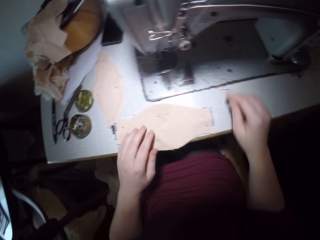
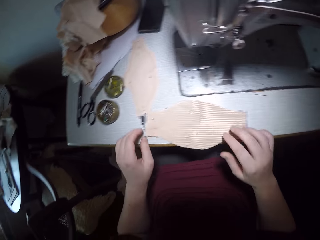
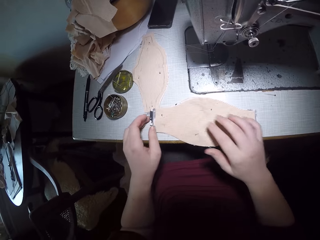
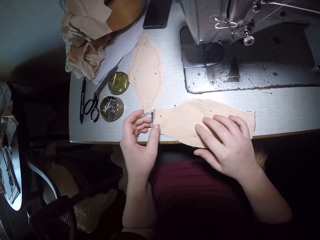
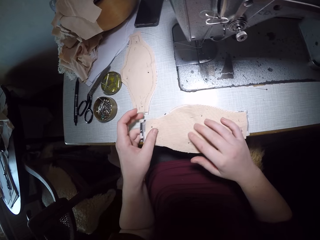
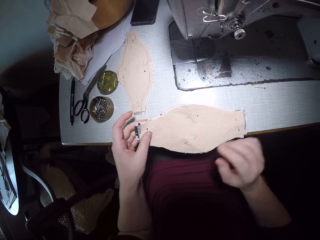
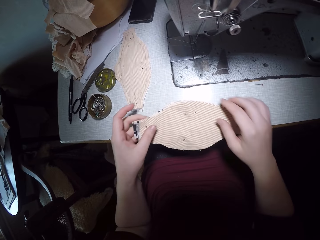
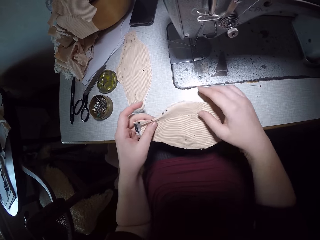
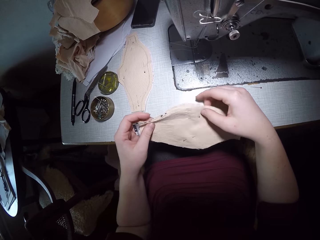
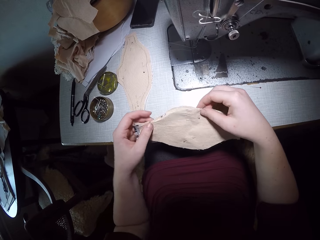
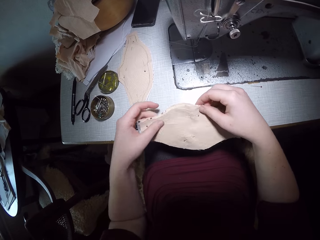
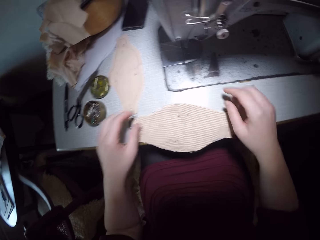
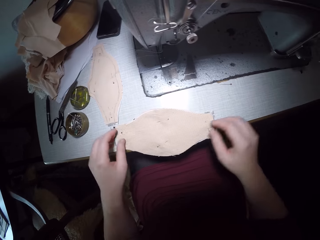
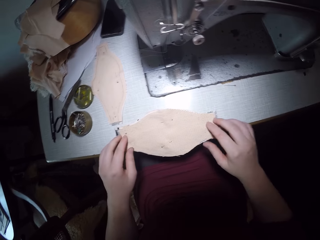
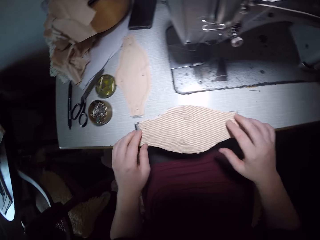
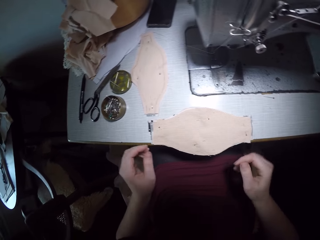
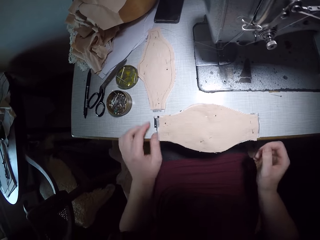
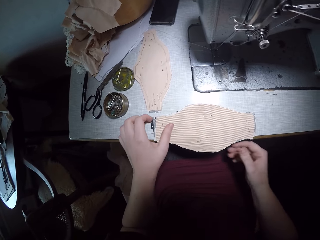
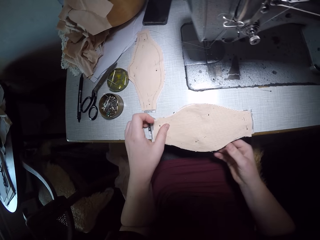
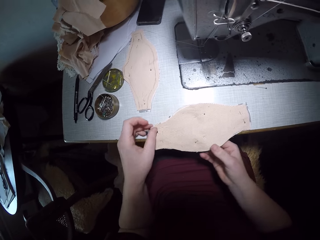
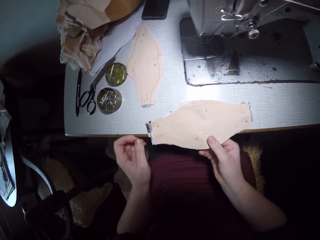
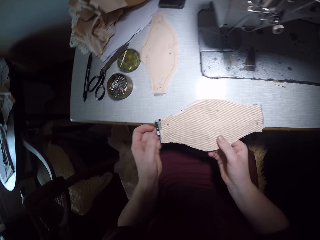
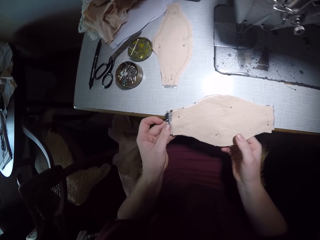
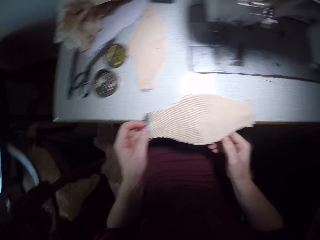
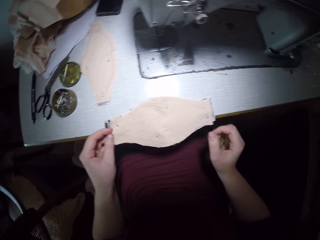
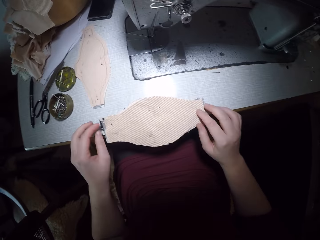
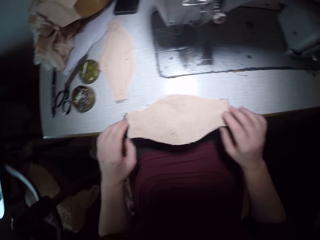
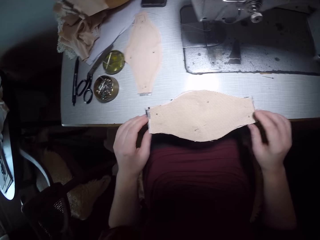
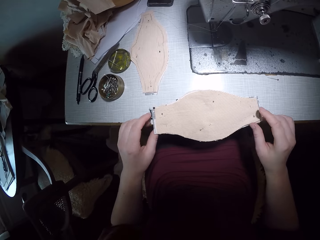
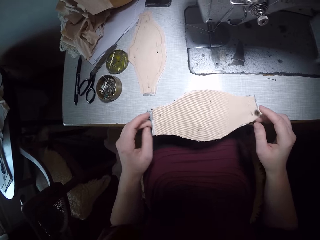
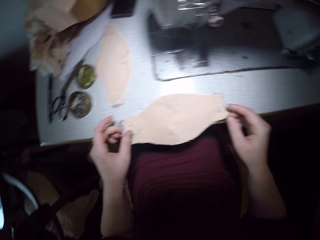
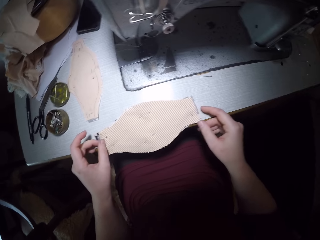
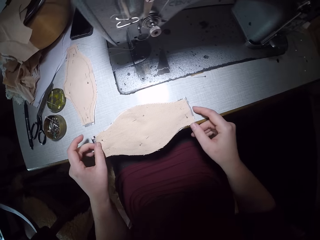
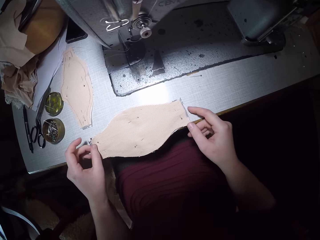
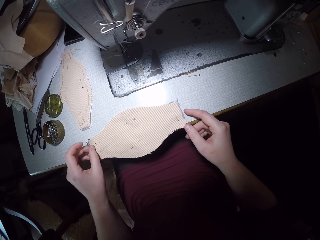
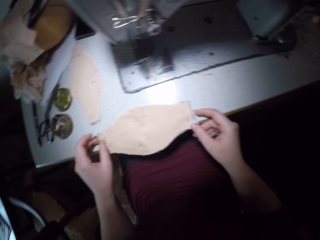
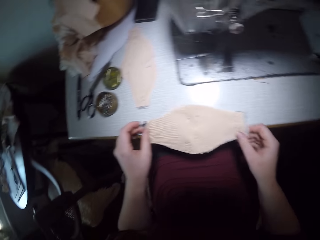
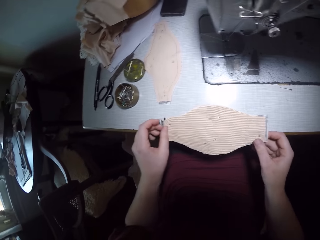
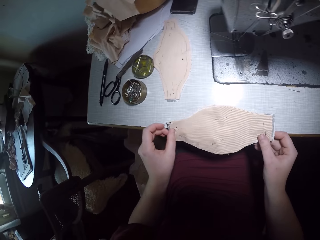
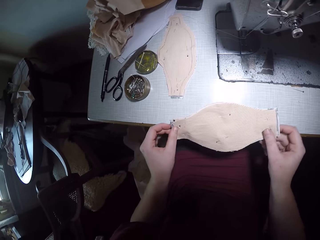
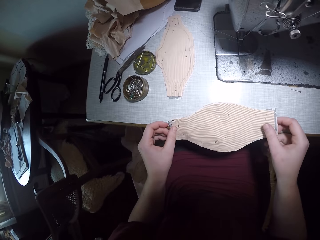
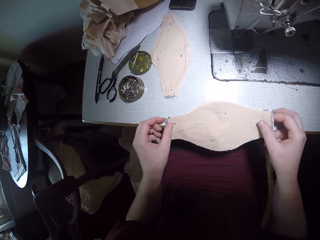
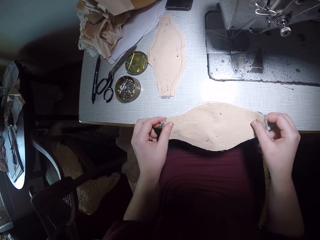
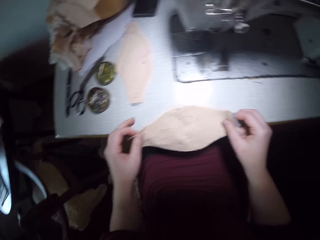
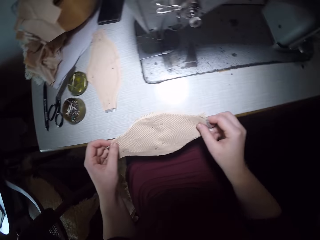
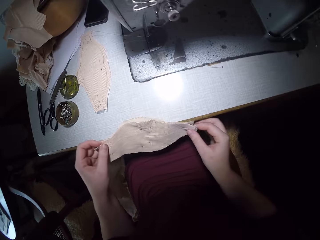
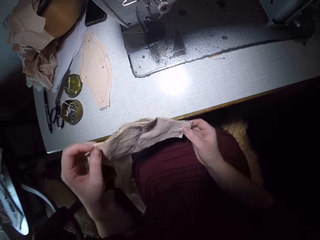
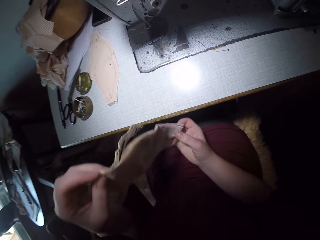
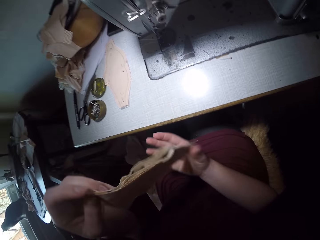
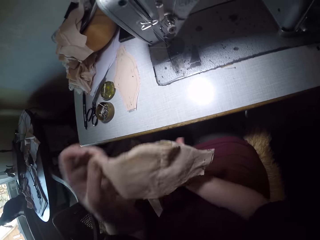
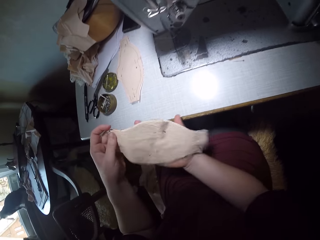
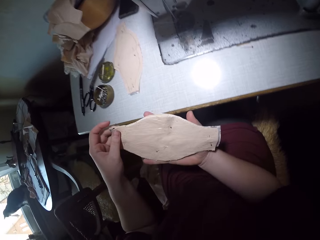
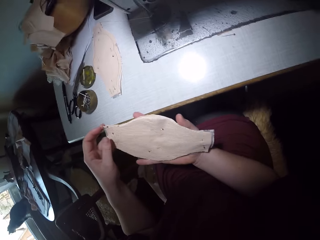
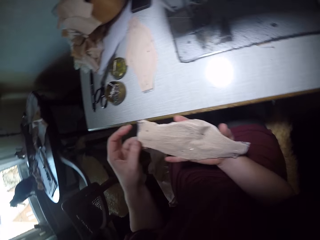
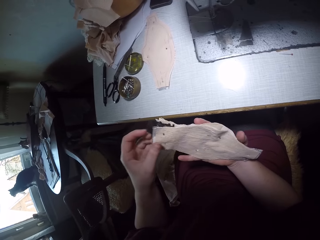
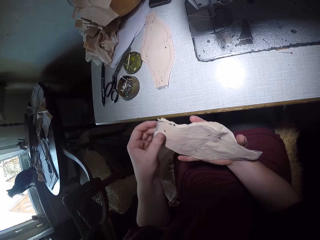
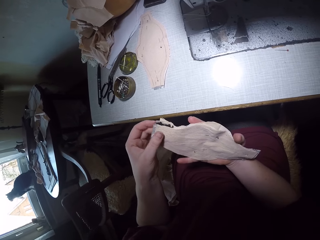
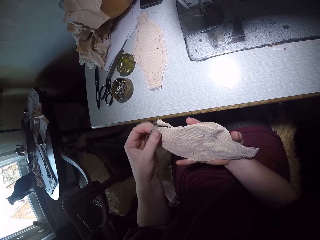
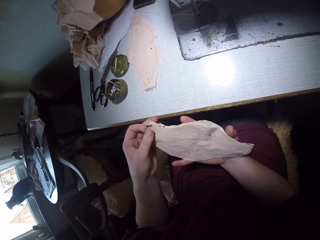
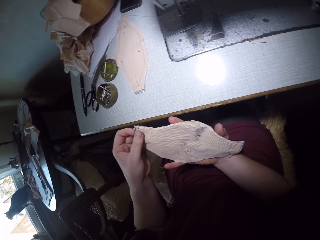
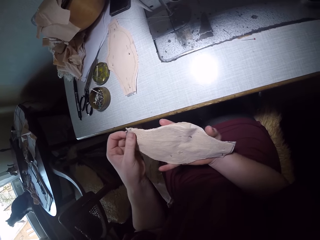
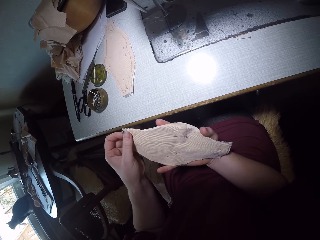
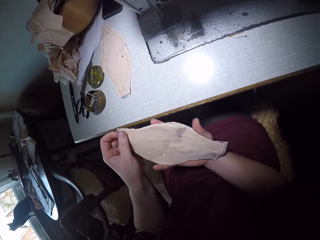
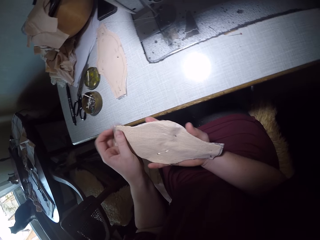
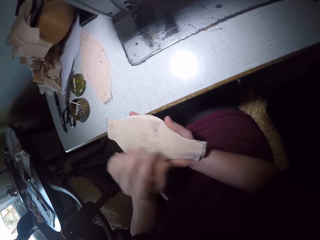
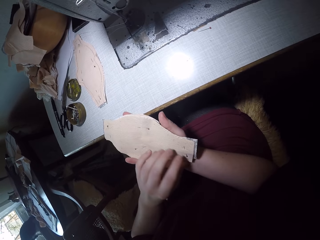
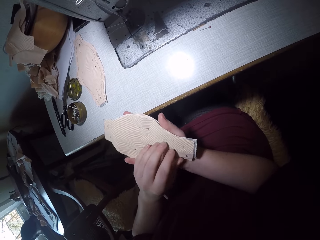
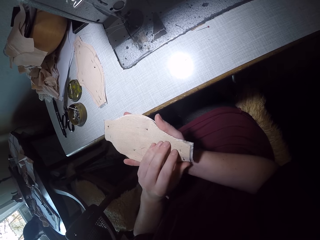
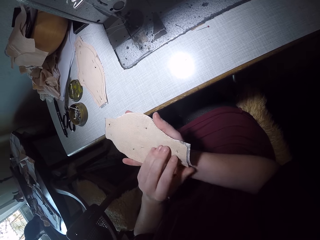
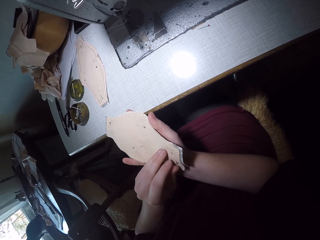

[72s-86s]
The camera wearer places the pin on the table. They move the cloths and pick up the cloths. They align the pieces of cloth together. They check the cloths.

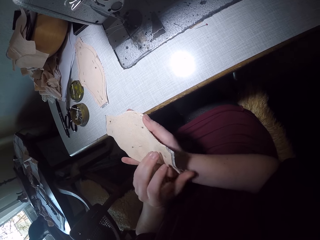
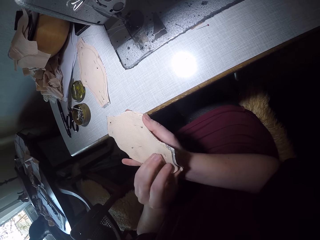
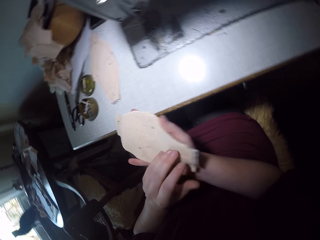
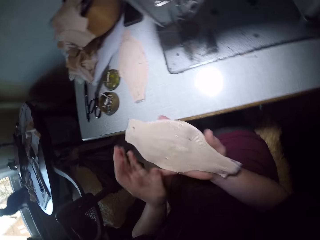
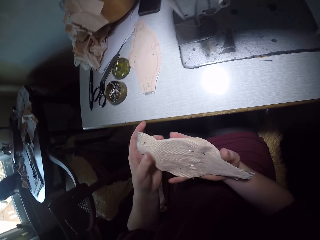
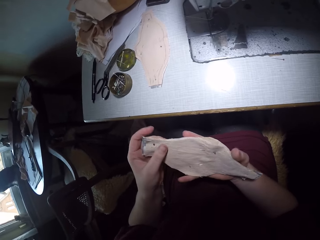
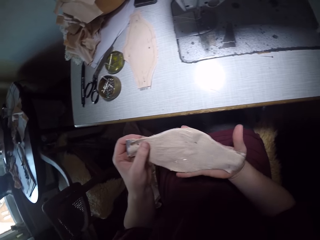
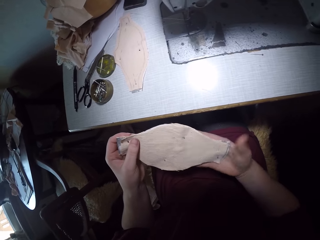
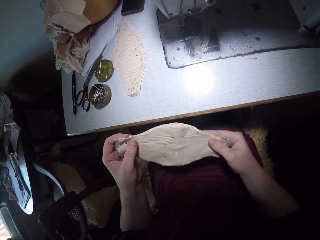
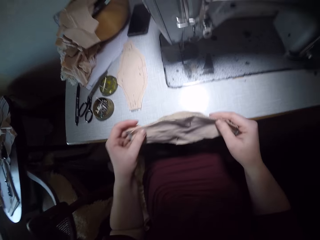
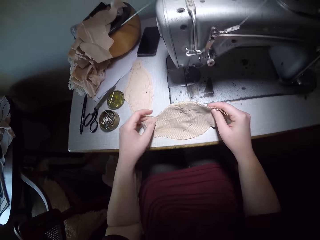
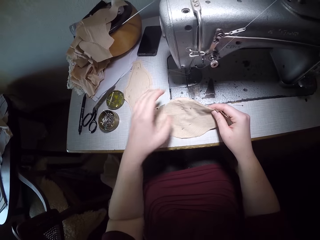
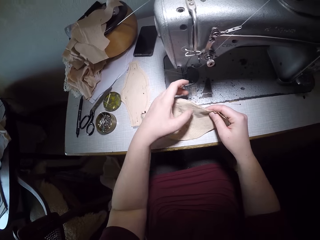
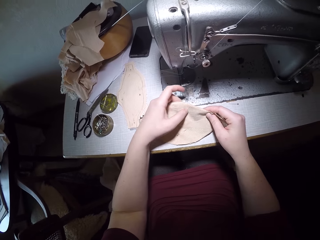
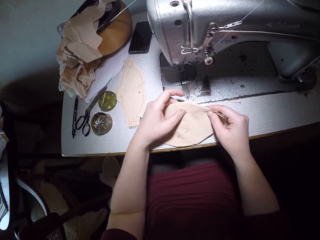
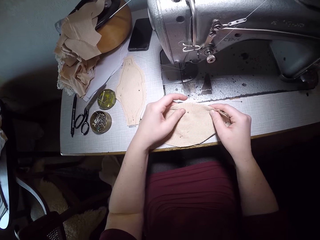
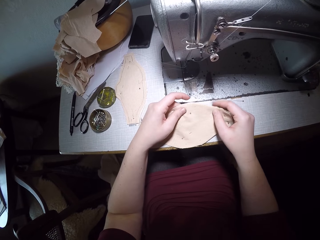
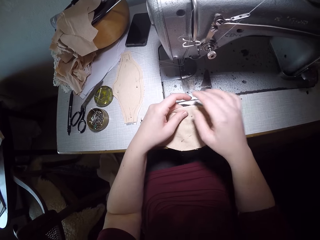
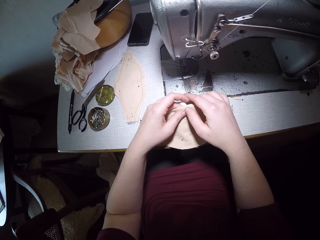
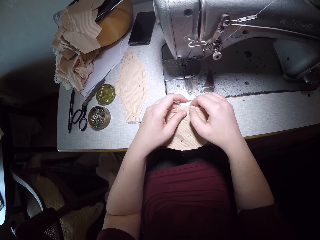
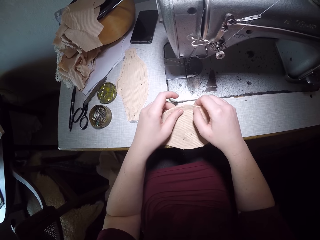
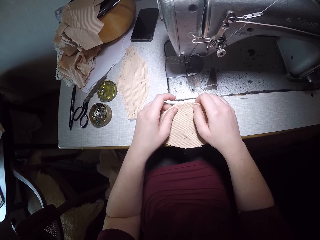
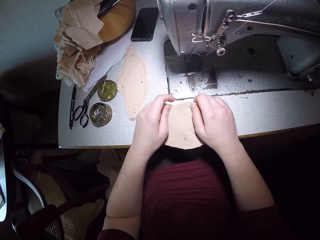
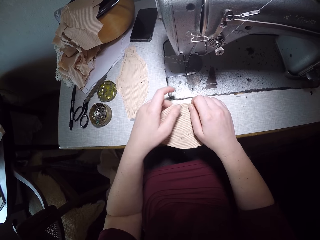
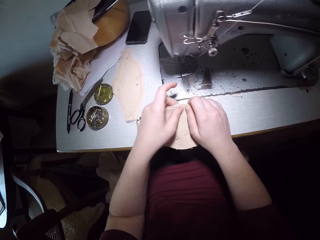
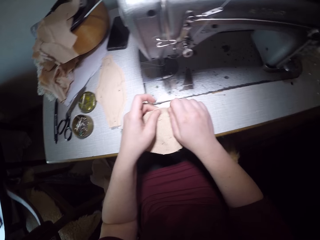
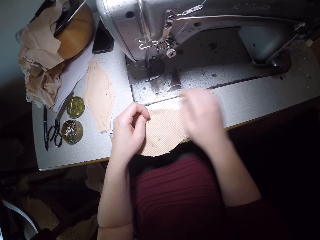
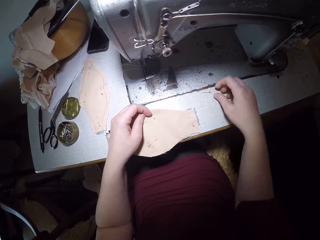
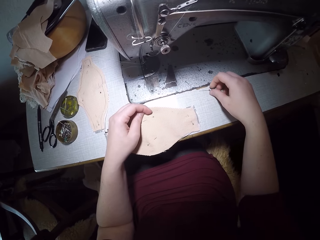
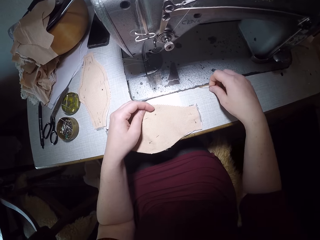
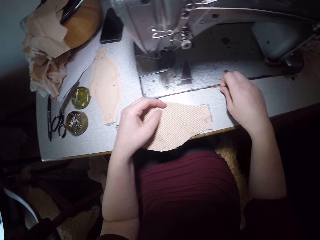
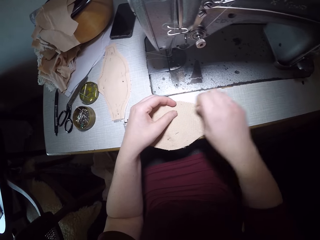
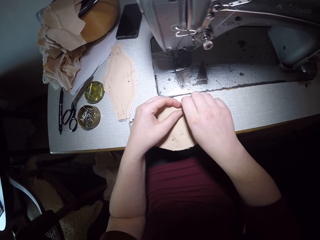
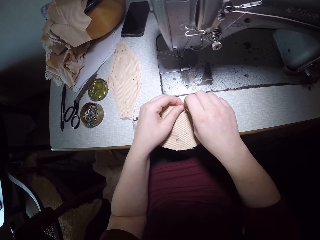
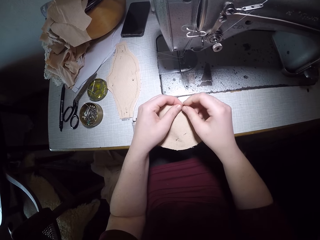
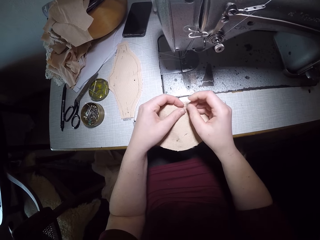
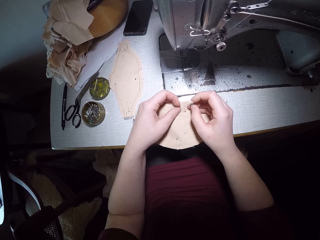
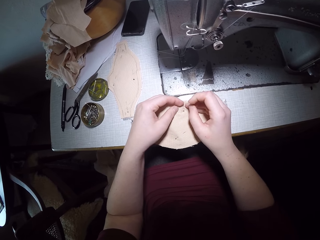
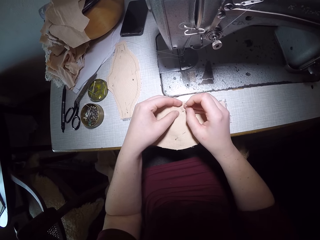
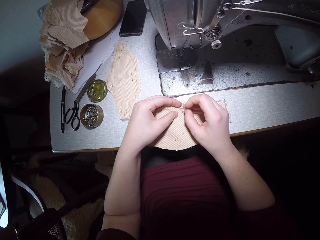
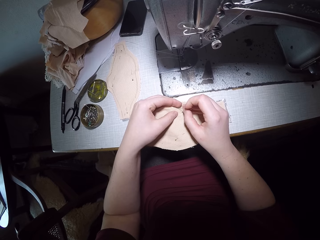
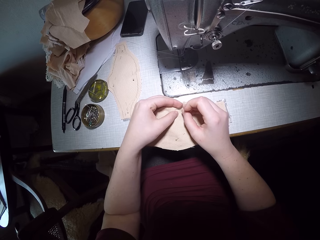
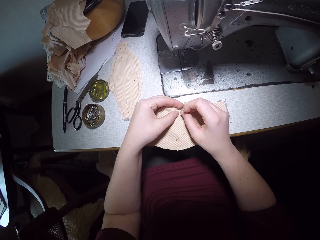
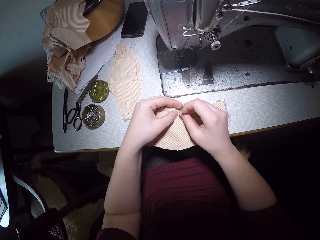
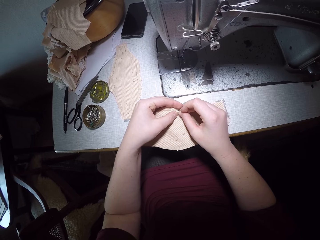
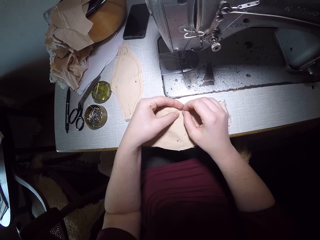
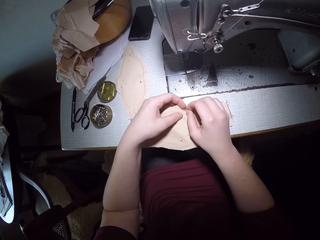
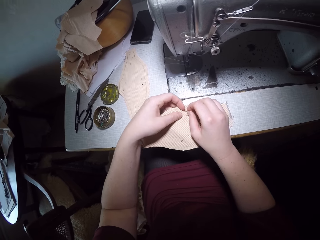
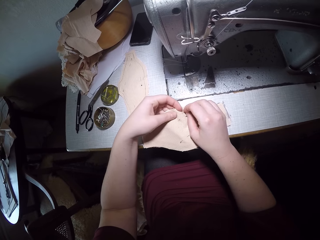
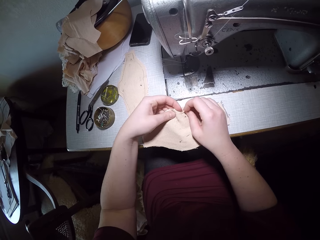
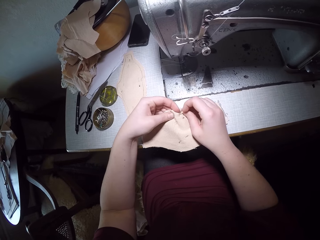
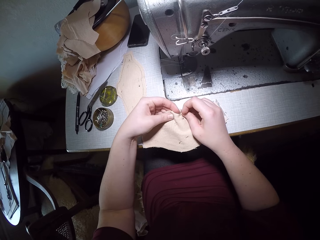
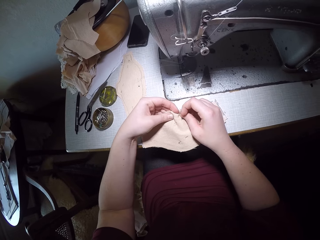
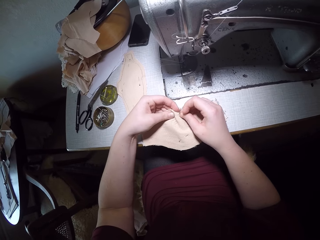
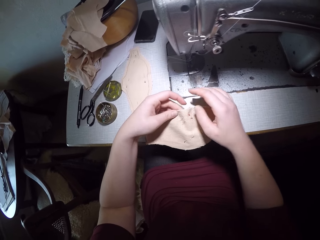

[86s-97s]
The camera wearer places the cloths on the table. She adjusts the cloths. She picks up a pin with her right hand. She pins the pieces of cloth together.
